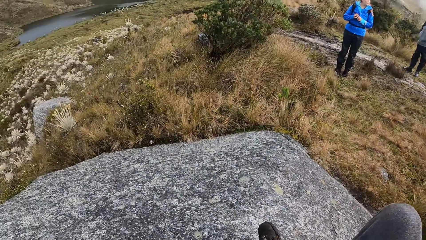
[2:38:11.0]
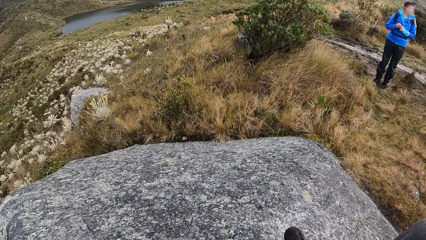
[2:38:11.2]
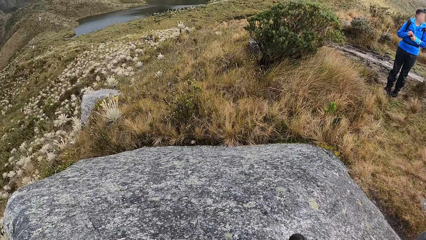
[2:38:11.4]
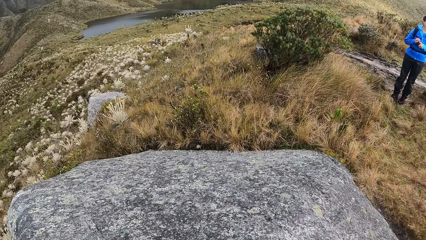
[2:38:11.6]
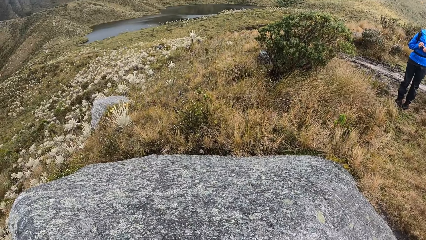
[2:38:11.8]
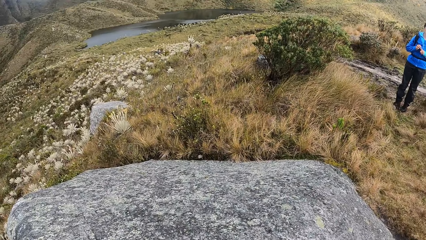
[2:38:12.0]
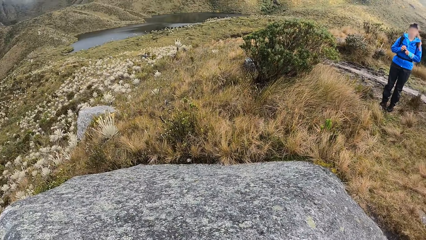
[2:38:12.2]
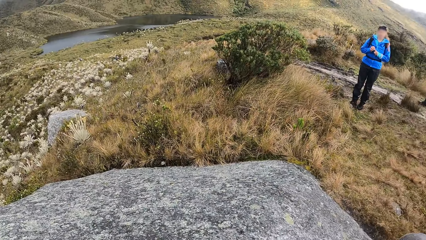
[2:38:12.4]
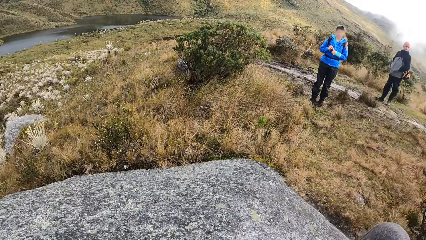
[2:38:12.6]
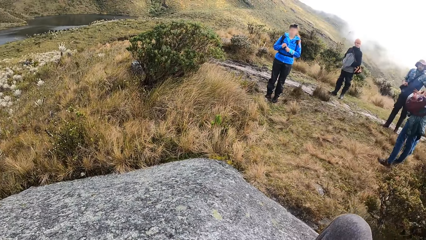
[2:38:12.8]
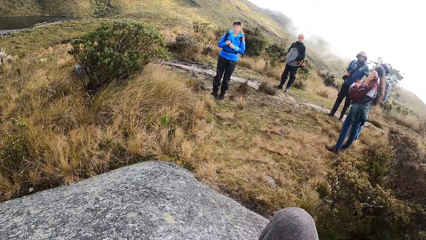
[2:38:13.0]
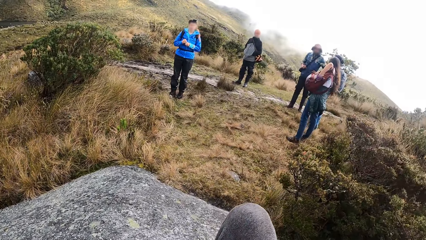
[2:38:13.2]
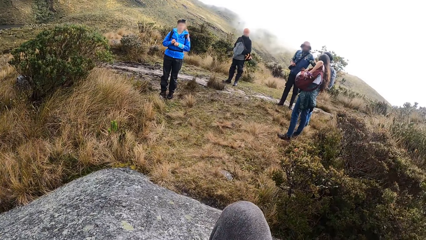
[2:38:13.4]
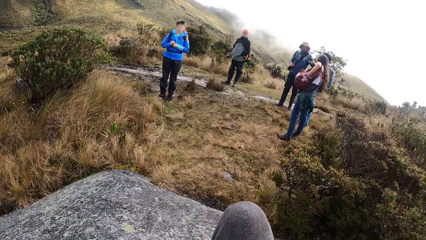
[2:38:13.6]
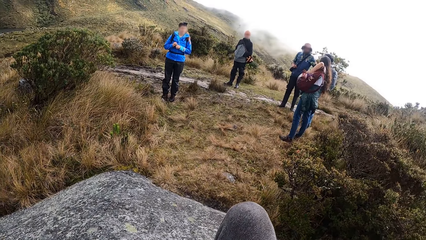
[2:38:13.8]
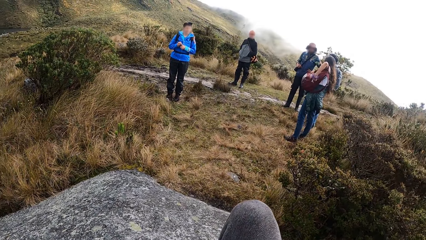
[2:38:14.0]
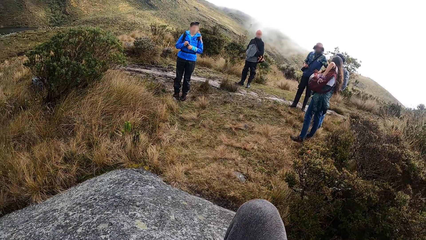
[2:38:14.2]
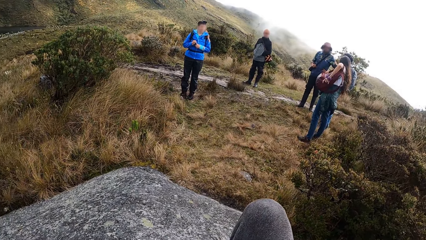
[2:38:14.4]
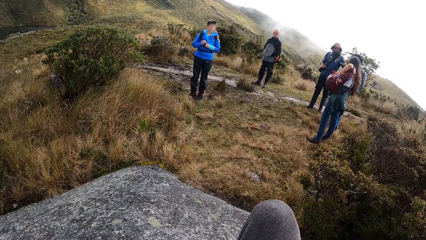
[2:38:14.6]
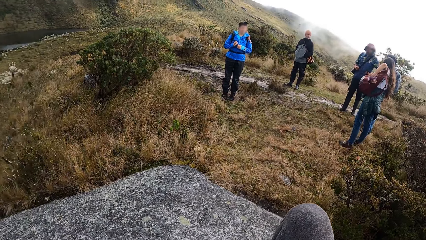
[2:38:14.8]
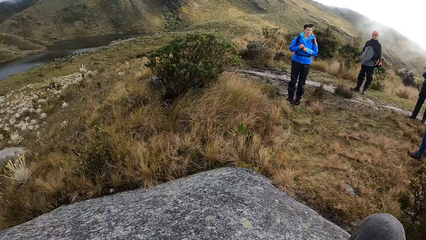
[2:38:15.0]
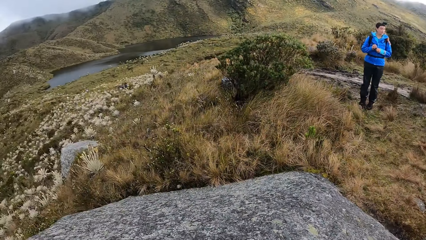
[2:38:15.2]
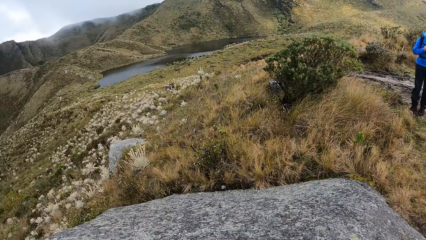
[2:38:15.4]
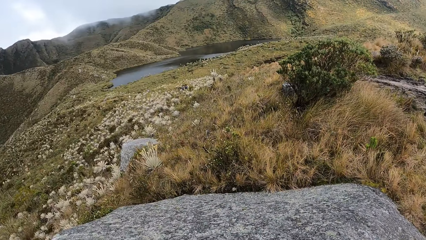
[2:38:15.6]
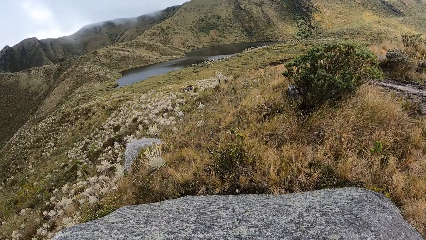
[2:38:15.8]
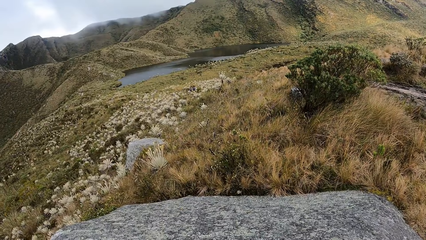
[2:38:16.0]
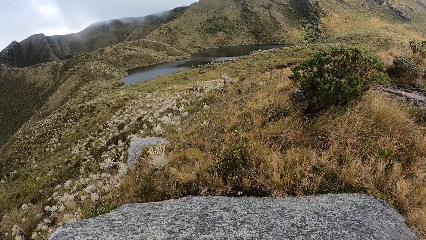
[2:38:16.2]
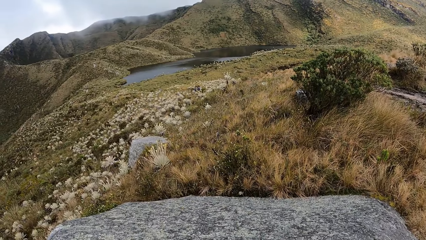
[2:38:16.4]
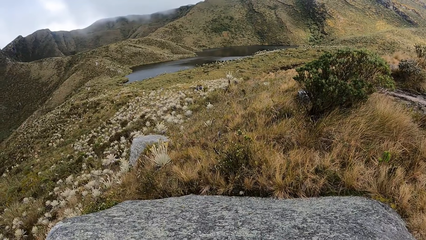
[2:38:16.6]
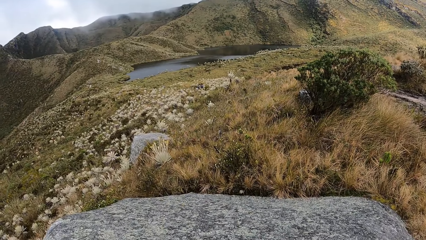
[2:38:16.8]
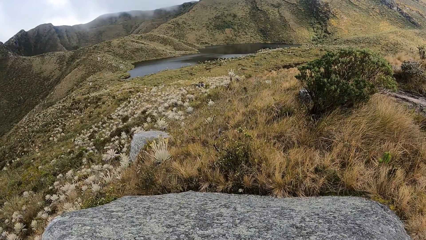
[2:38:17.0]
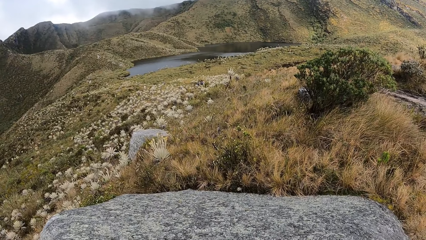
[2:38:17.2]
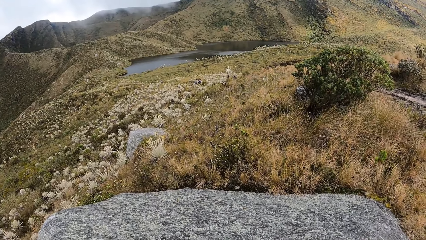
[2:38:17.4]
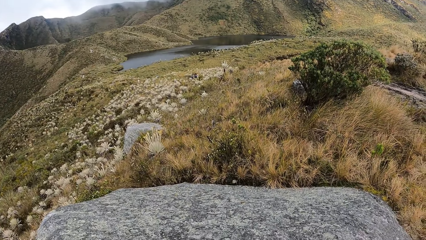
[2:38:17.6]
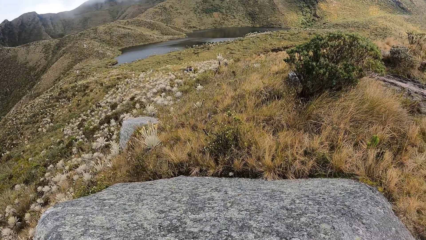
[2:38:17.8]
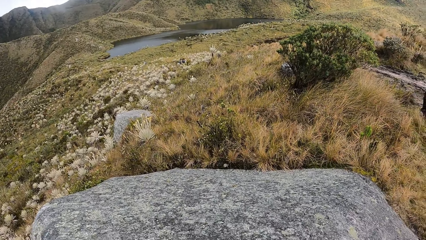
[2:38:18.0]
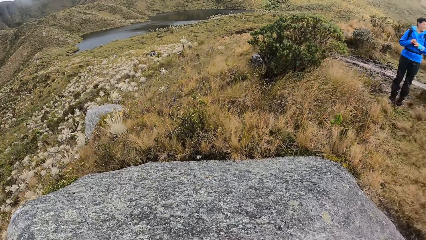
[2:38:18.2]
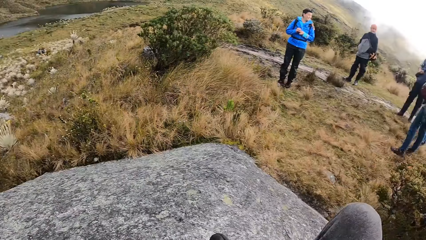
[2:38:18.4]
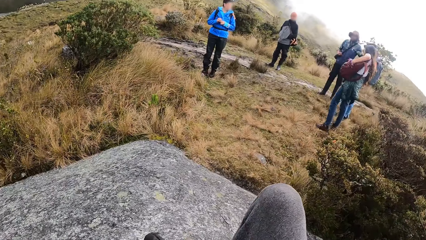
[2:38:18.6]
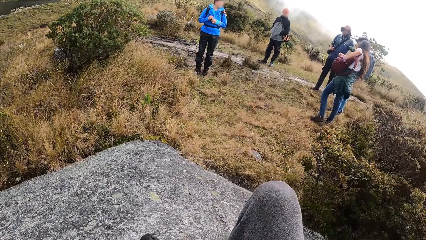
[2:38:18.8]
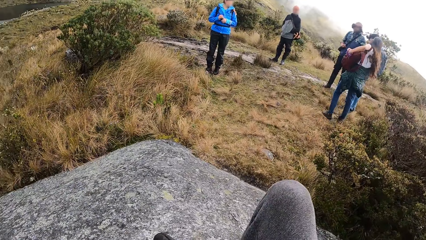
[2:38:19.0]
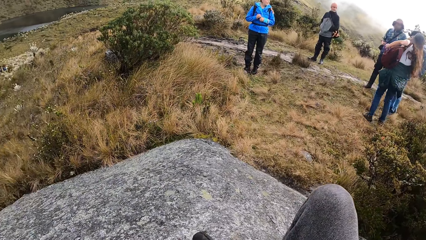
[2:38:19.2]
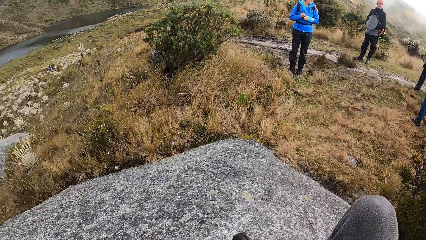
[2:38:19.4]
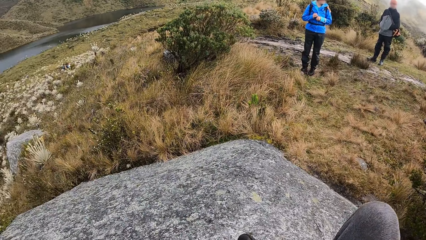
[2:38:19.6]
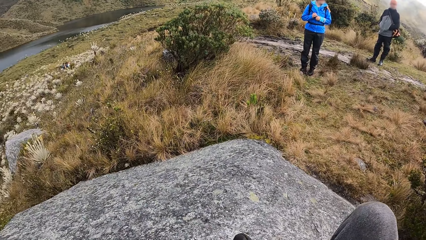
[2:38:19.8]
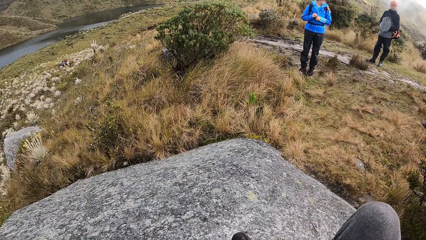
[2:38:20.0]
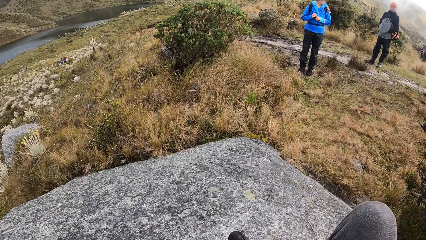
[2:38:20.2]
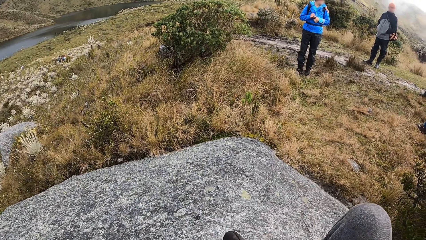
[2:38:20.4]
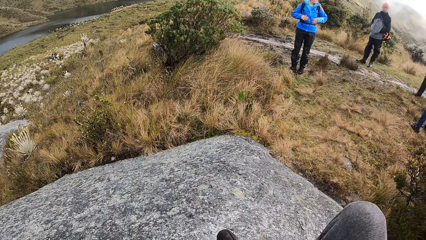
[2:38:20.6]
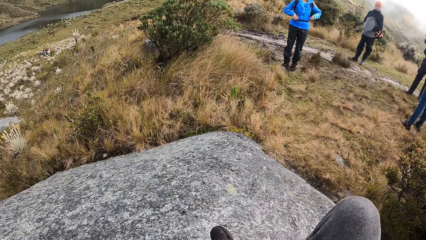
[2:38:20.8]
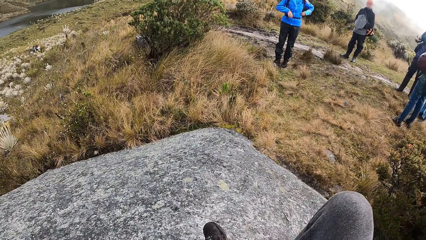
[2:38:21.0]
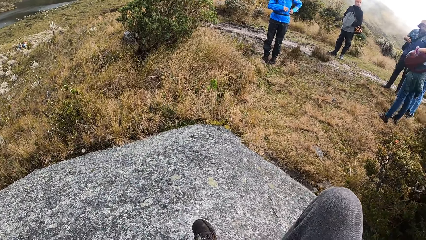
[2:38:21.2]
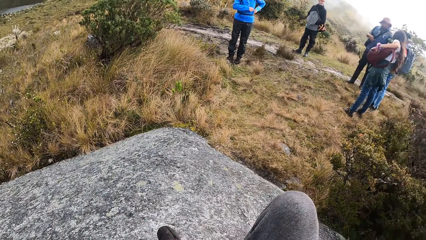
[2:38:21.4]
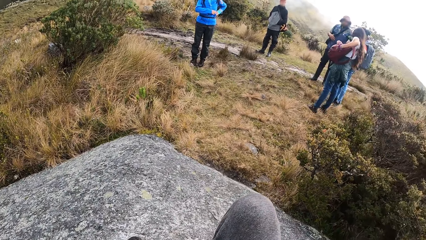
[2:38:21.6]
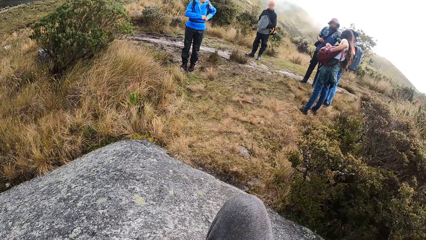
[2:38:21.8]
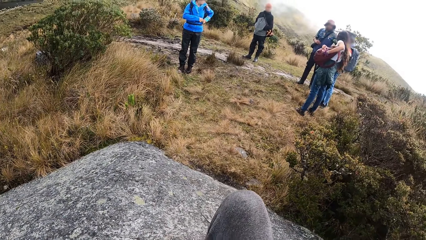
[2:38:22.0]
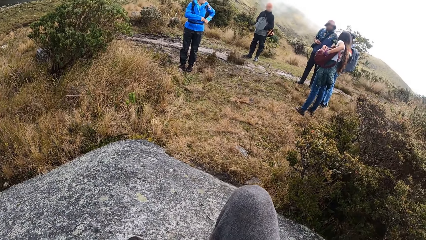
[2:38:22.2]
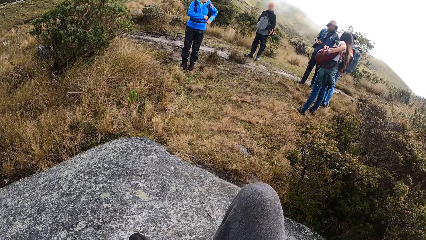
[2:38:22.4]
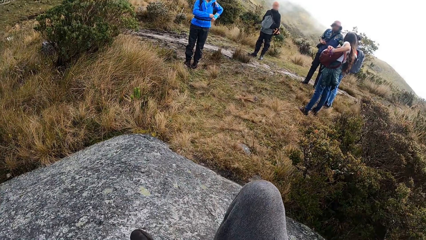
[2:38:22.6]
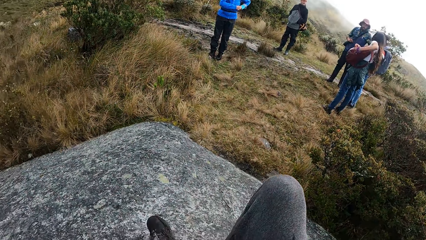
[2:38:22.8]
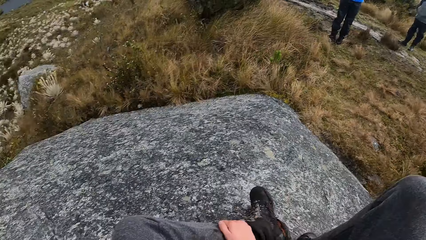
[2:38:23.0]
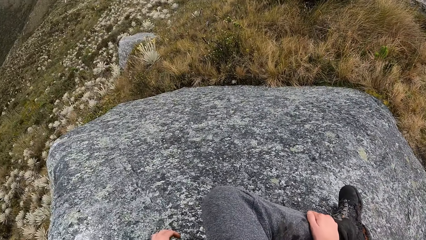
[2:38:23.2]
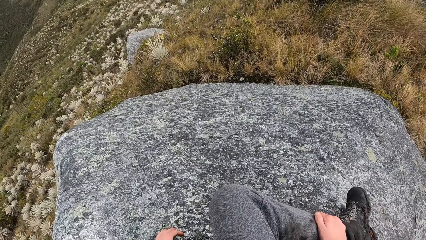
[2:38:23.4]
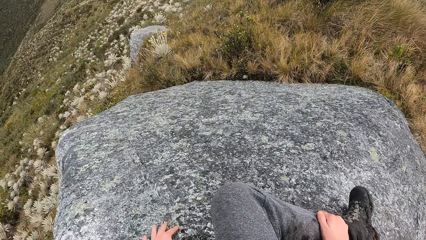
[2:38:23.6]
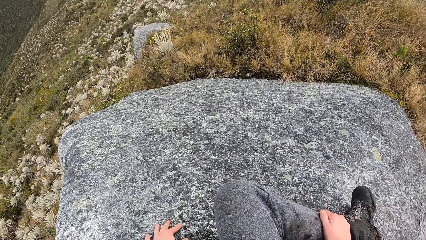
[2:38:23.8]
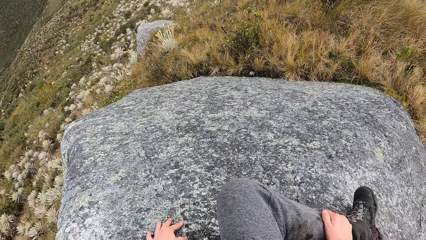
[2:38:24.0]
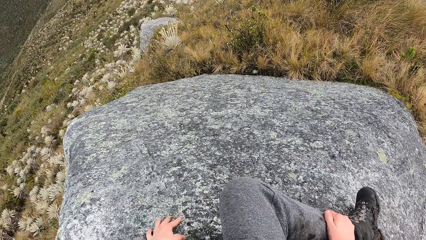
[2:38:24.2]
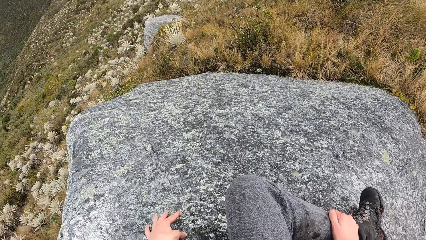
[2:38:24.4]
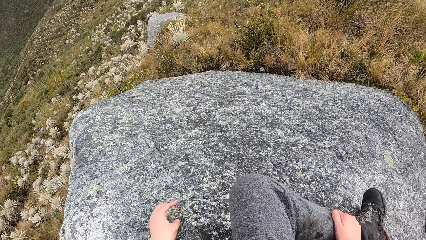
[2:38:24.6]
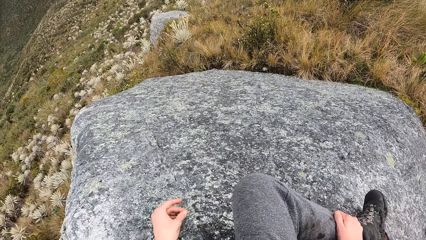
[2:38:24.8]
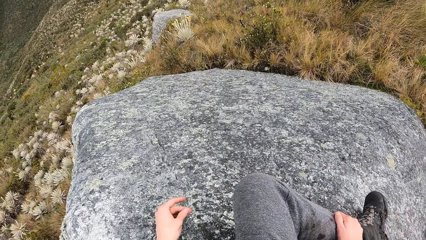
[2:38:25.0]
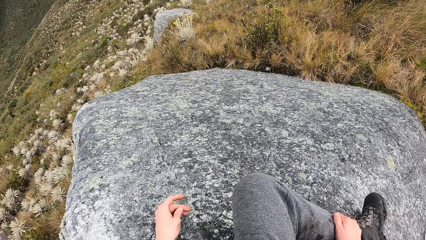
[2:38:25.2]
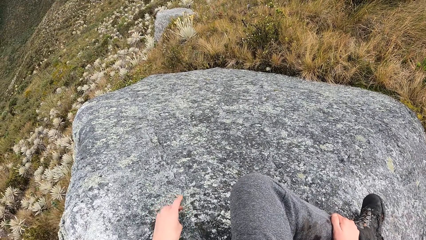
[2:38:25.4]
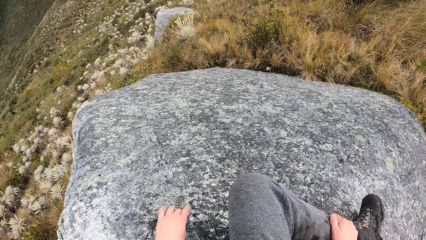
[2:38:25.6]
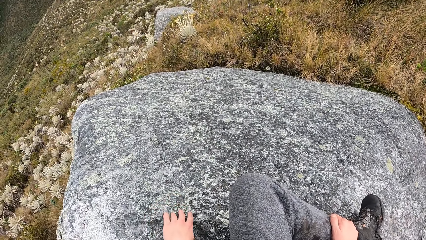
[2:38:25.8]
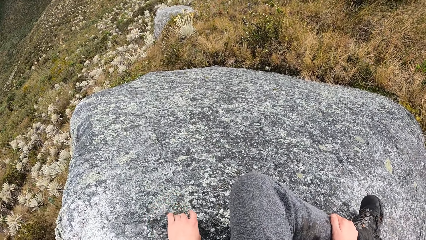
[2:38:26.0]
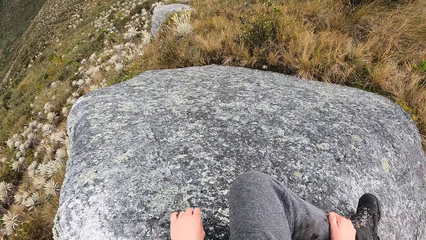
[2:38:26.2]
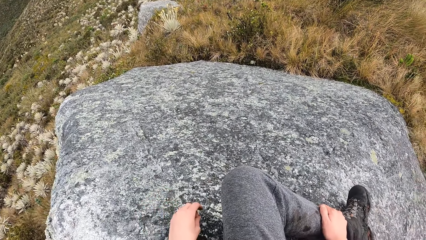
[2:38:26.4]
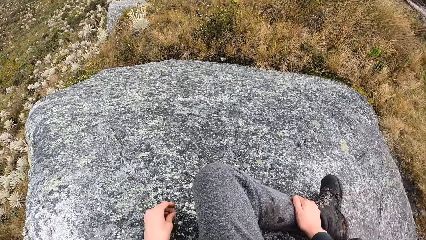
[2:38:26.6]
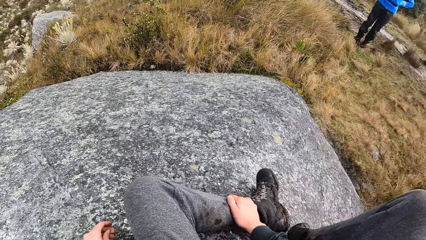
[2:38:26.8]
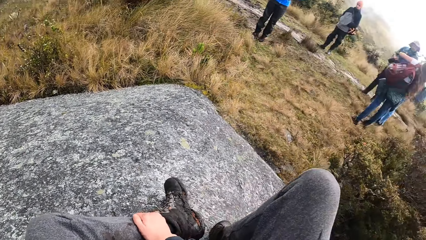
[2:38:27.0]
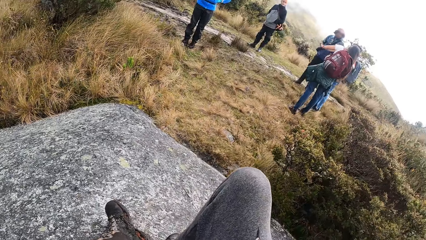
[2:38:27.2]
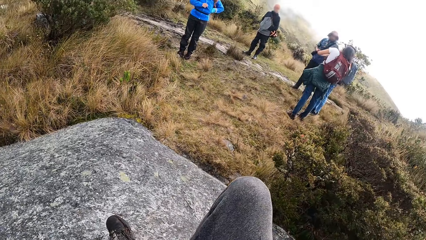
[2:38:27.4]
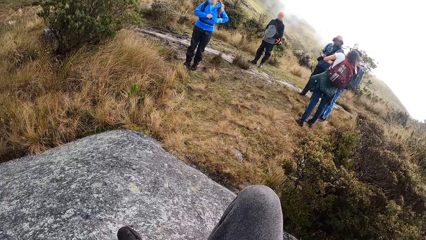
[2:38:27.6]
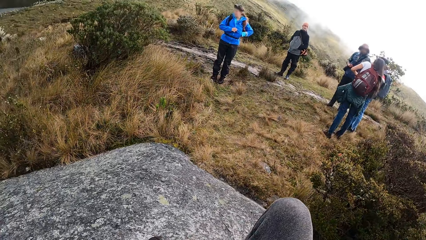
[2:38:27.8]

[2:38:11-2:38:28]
A woman fiddles with a backpack on her left shoulder with her left hand. The woman puts something in her backpack. The camera wearer rubs a large stone with his left fingers. He rubs his left fingers together. He rubs the large stone with his left fingers.
